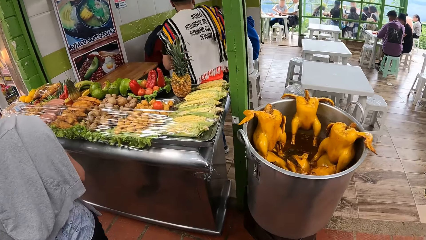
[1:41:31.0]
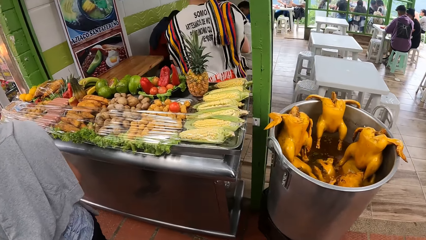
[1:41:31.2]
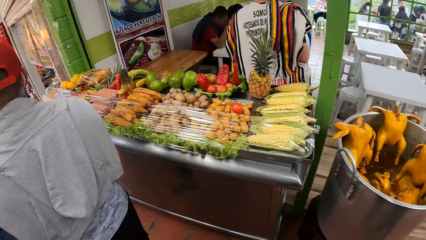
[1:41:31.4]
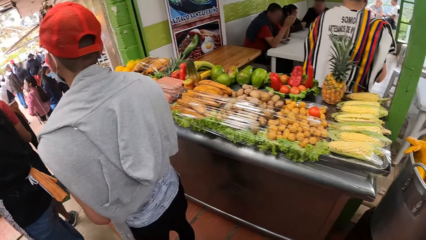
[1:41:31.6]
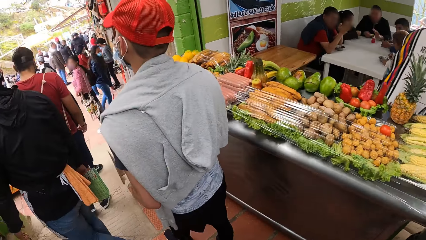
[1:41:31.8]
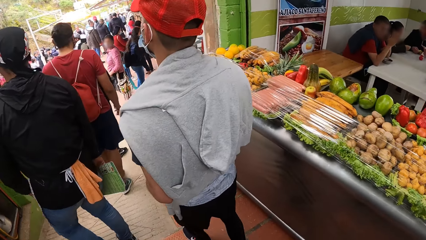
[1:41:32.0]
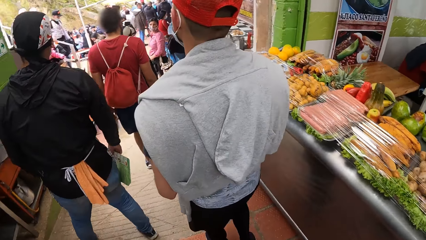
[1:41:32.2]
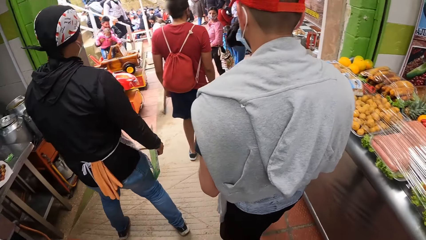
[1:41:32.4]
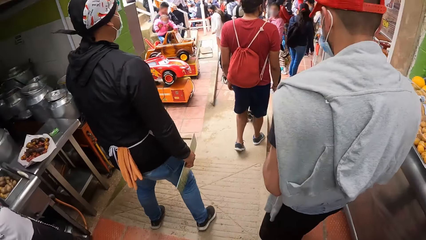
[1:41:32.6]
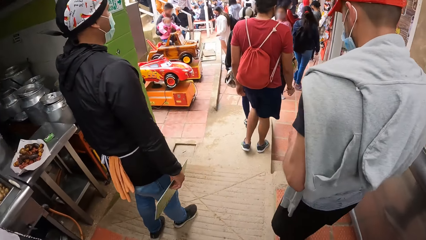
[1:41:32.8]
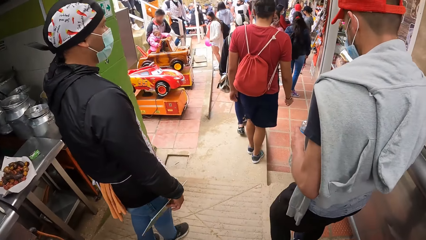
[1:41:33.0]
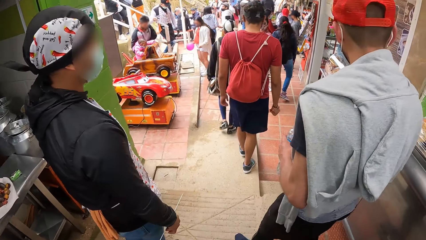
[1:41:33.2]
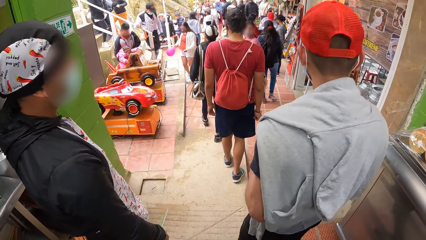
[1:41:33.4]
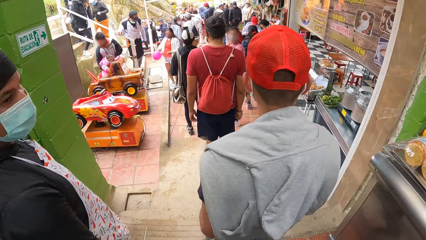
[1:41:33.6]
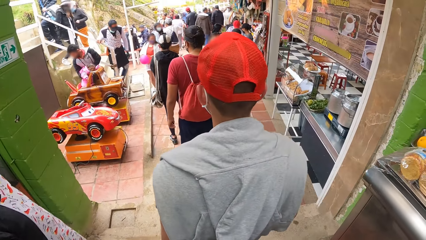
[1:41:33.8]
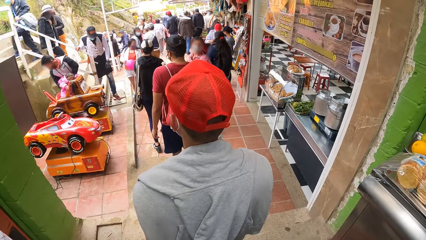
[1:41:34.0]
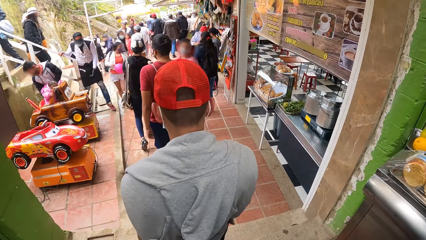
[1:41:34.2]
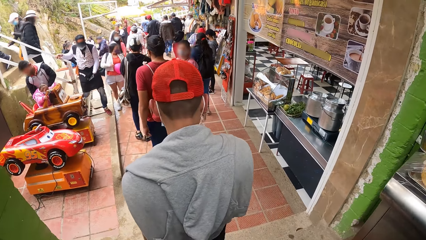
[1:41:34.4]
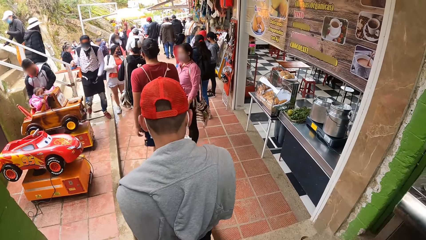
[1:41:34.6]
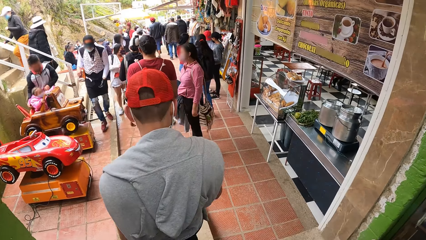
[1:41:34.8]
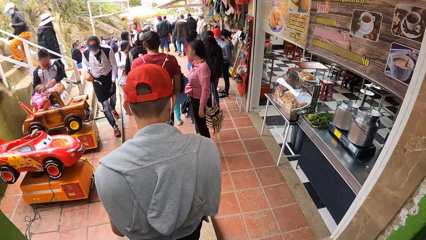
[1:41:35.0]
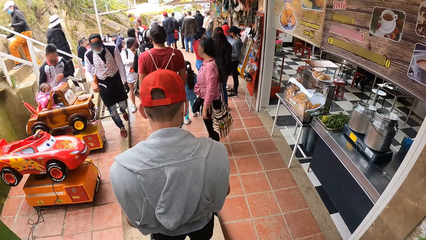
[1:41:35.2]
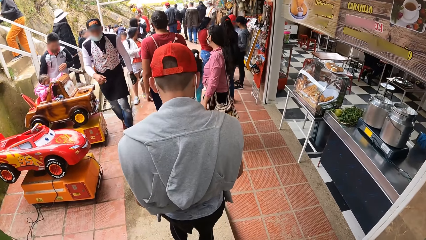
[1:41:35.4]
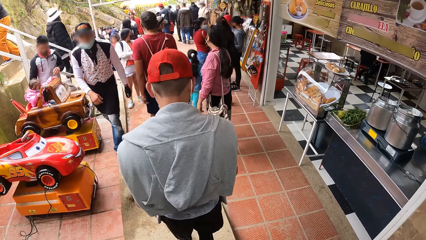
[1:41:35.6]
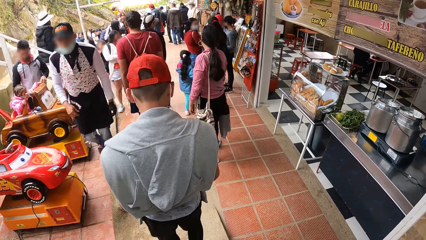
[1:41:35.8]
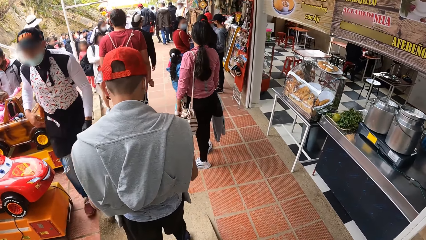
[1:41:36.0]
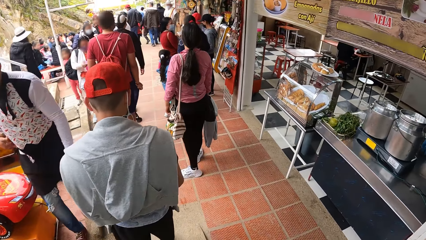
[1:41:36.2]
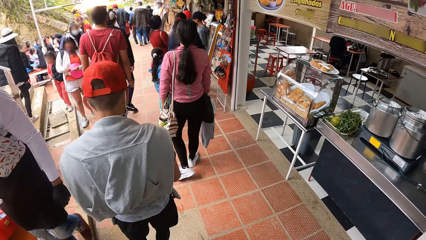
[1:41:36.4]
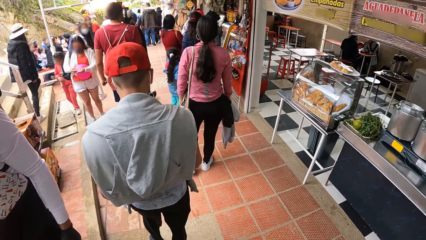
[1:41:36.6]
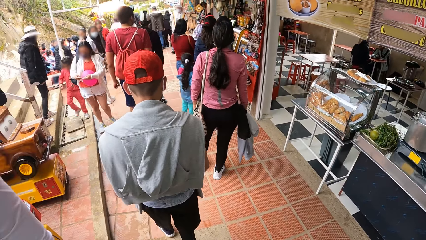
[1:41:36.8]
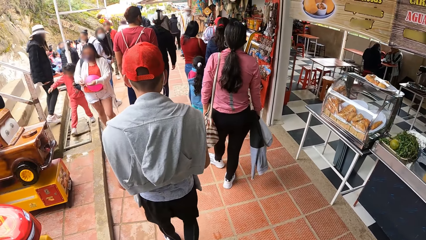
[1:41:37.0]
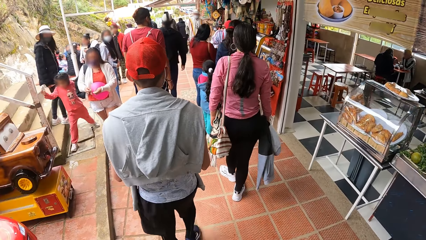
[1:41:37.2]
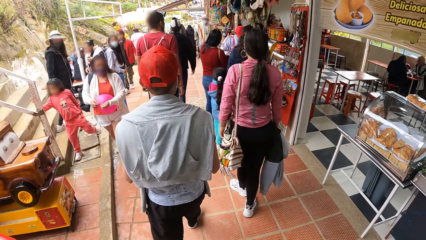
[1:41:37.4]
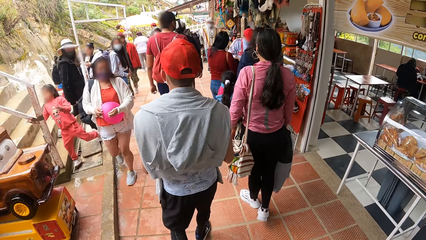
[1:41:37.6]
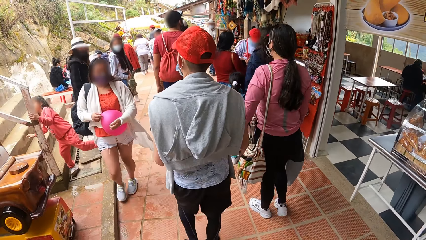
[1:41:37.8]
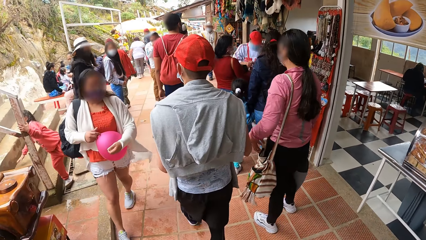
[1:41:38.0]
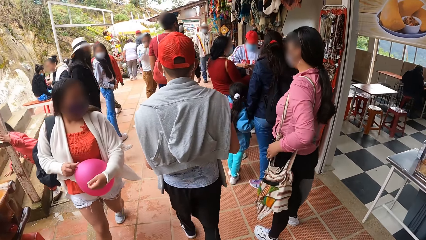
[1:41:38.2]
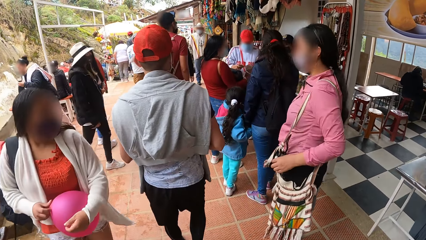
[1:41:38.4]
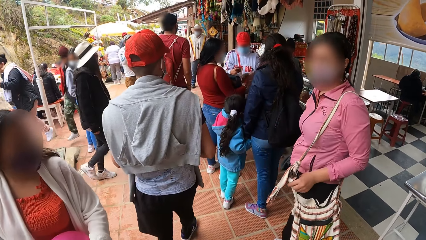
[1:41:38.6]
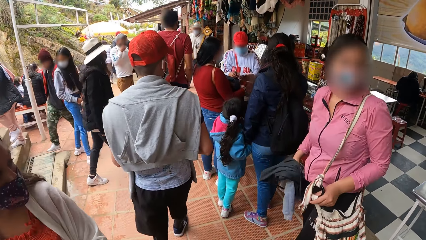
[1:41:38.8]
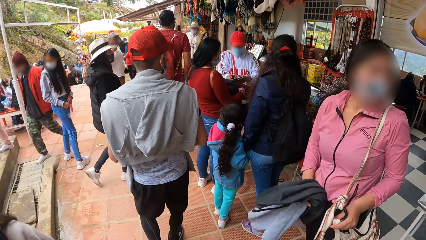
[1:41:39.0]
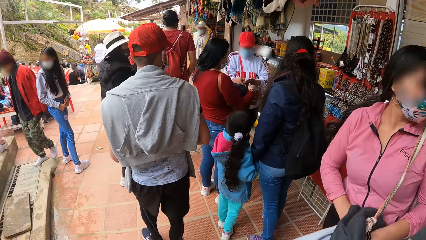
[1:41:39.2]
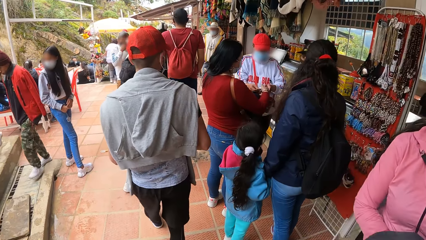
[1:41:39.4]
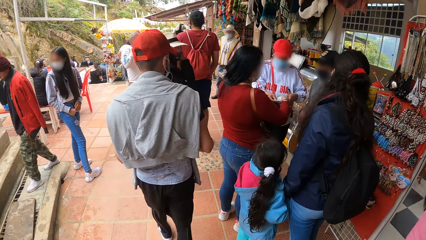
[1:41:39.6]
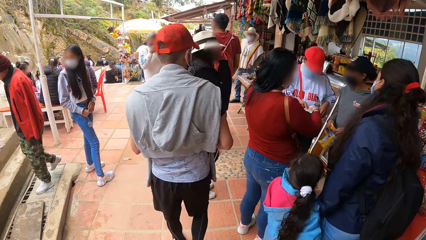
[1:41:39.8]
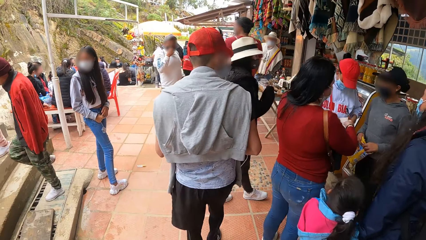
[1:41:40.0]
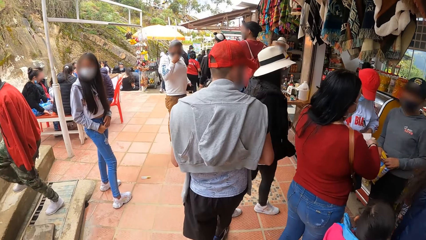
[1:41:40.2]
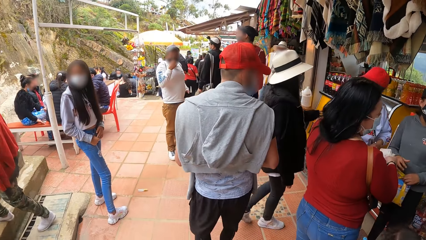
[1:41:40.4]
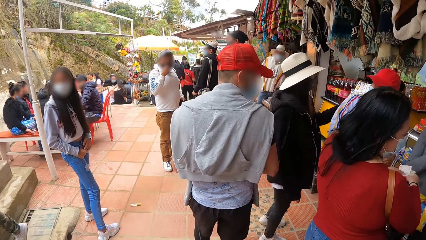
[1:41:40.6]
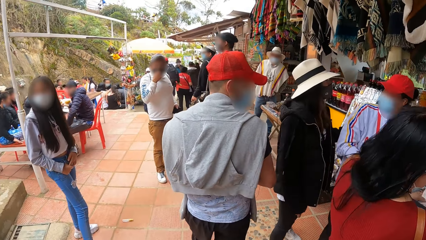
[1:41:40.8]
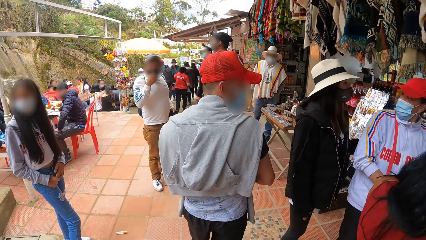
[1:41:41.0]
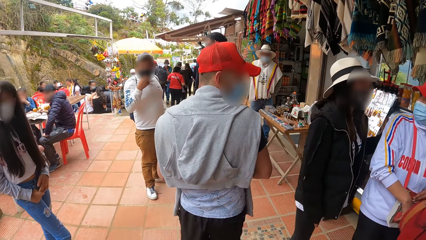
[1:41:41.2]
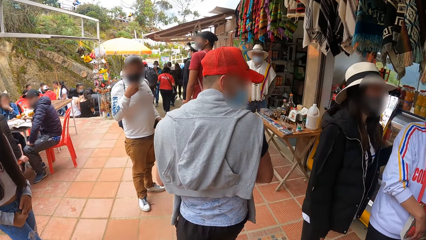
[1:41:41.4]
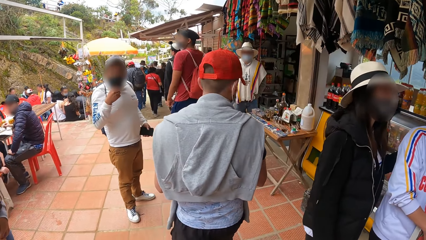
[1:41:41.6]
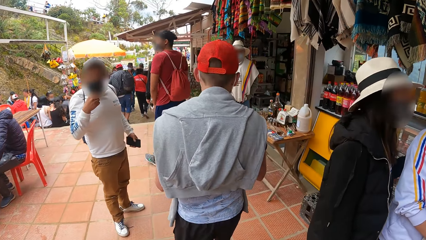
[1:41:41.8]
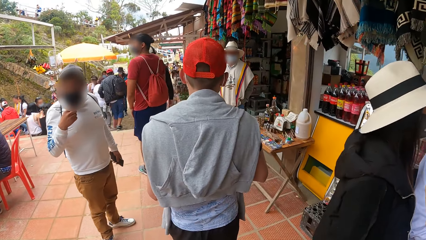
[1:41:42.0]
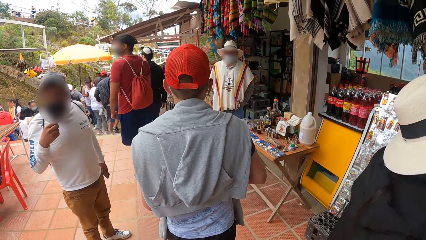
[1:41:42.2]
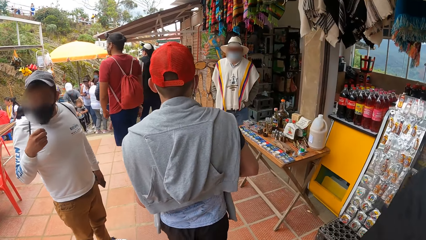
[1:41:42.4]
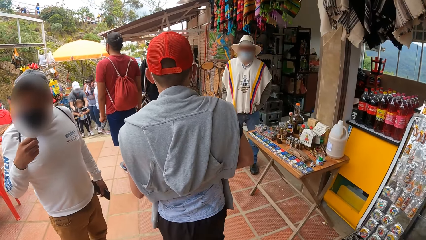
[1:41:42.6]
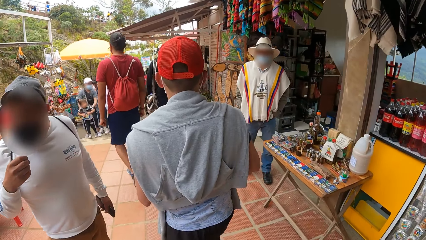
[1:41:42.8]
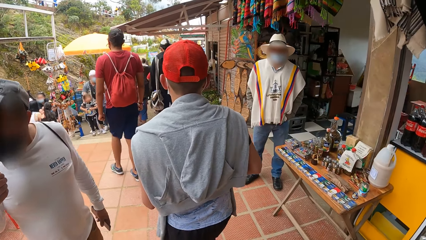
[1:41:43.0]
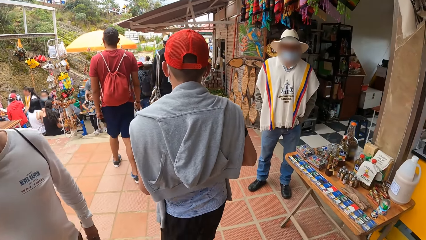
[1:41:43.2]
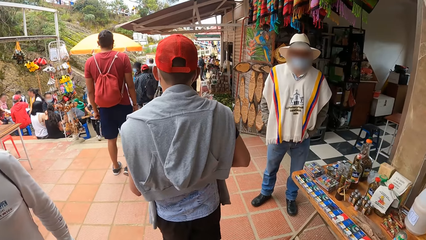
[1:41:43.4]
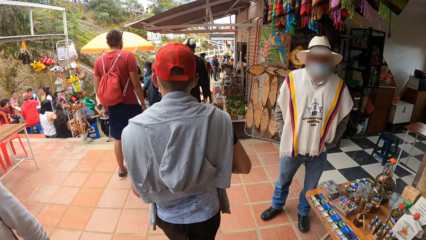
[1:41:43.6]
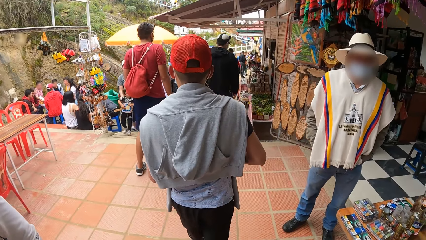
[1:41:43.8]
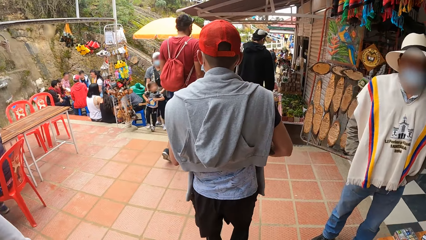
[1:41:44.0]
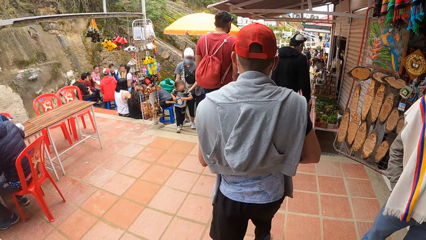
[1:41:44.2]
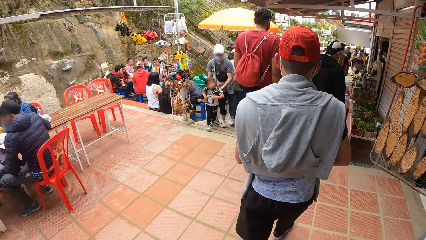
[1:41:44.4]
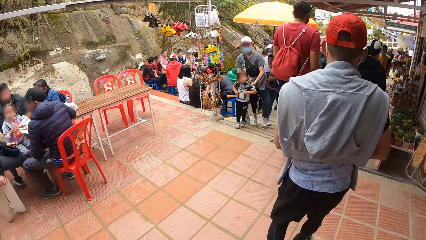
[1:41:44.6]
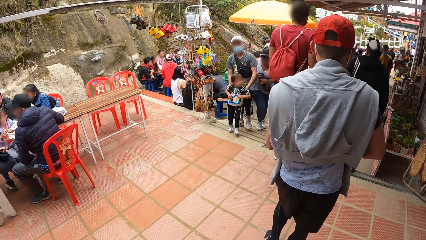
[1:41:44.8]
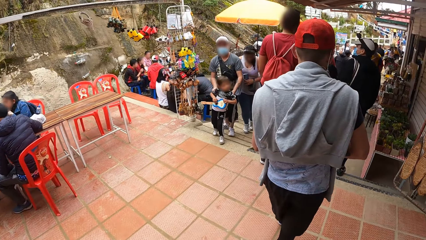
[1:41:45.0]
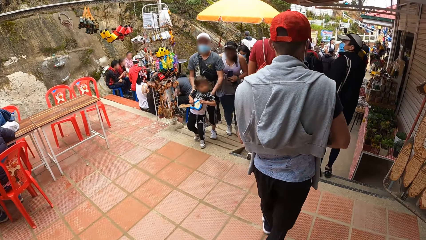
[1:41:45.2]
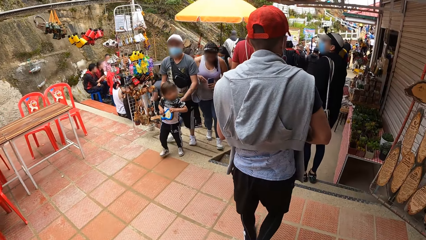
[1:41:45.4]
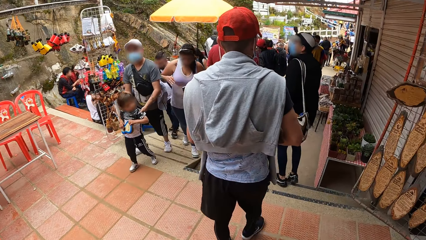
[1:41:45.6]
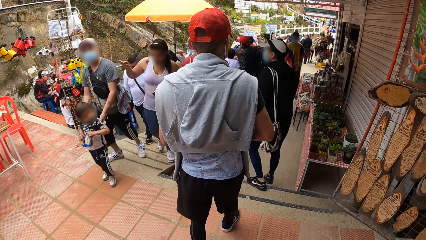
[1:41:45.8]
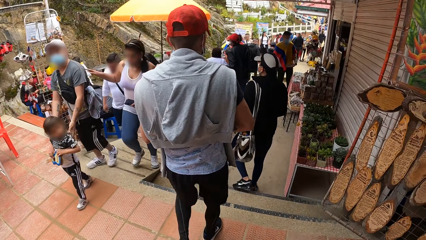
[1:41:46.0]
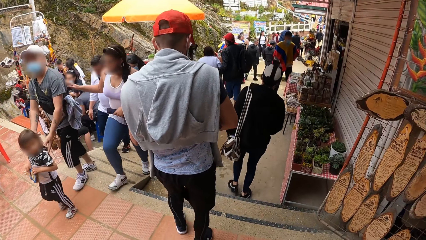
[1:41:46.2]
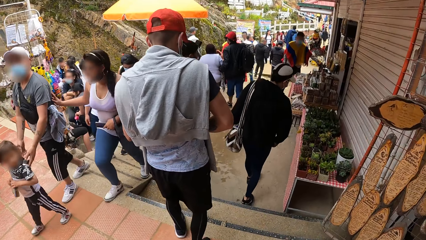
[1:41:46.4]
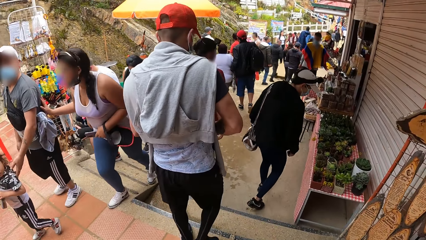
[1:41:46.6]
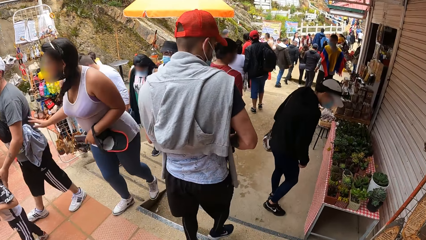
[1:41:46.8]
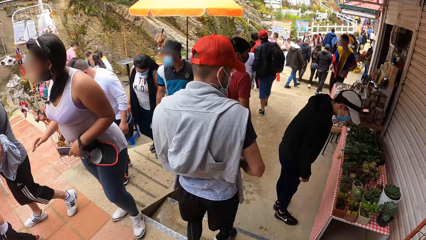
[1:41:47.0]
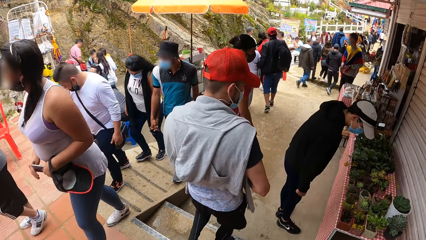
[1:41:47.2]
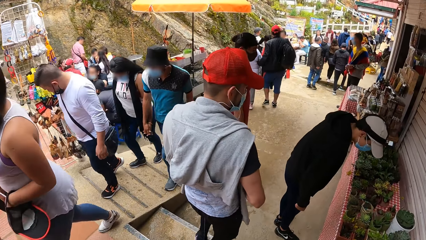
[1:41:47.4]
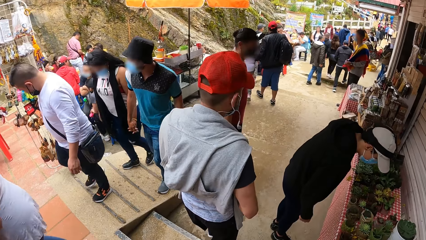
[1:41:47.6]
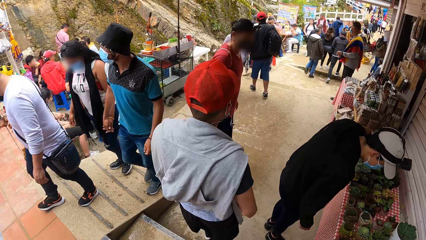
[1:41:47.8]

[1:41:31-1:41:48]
A man turns. Another man walks.
